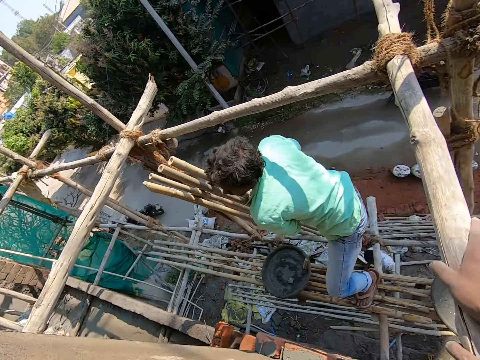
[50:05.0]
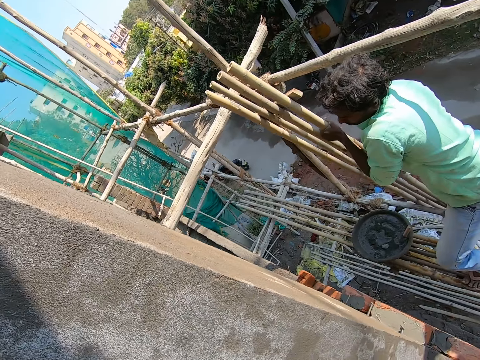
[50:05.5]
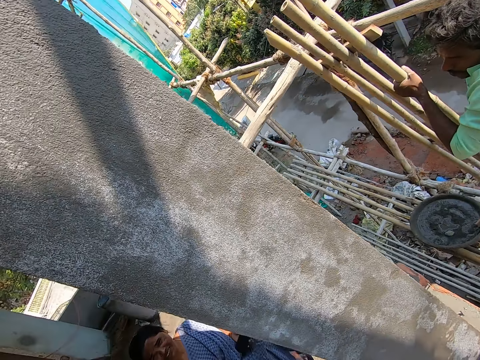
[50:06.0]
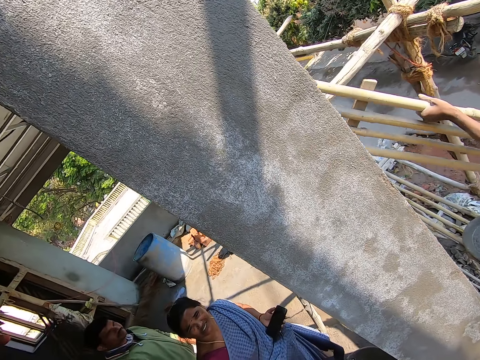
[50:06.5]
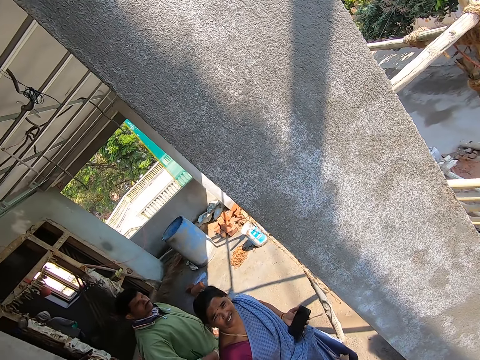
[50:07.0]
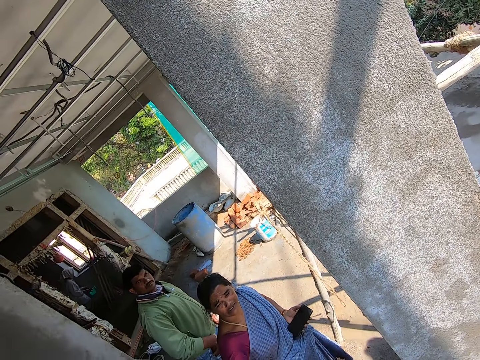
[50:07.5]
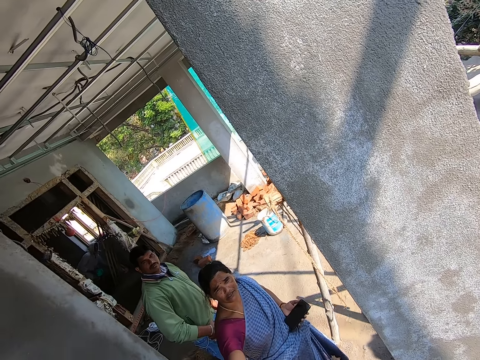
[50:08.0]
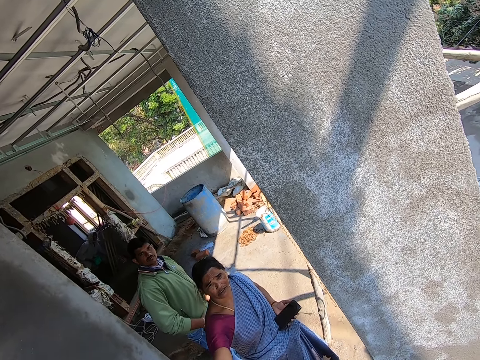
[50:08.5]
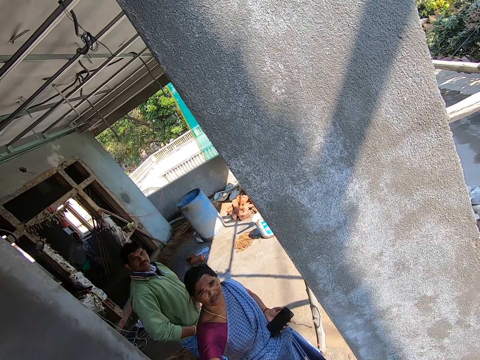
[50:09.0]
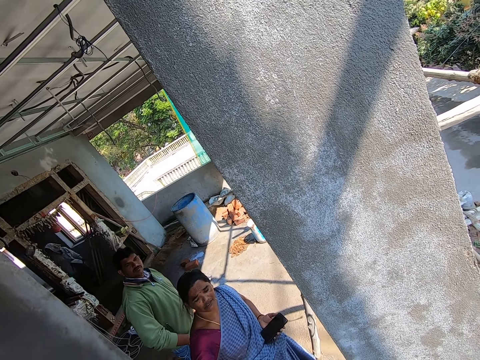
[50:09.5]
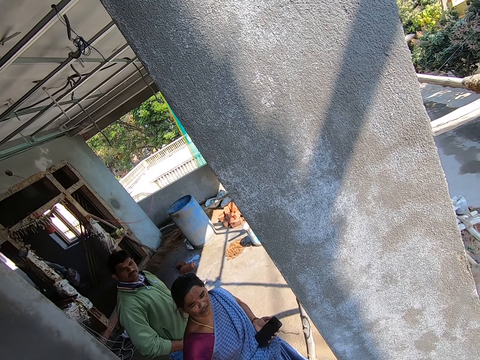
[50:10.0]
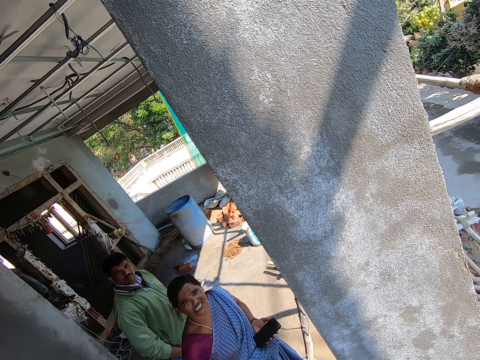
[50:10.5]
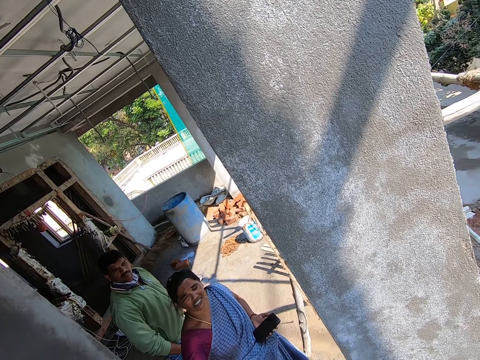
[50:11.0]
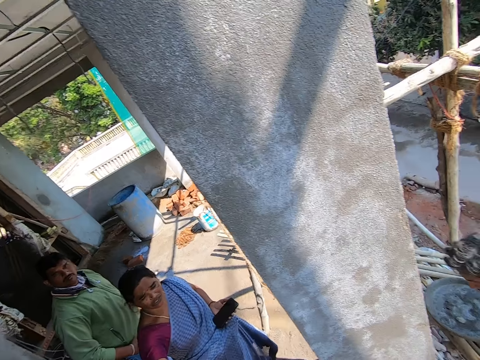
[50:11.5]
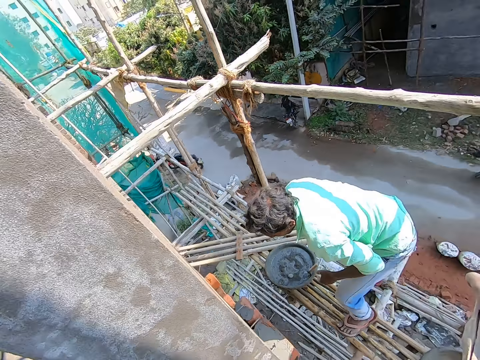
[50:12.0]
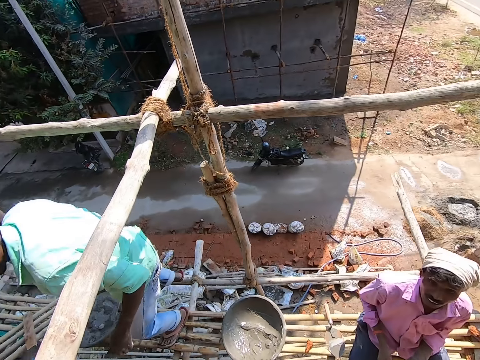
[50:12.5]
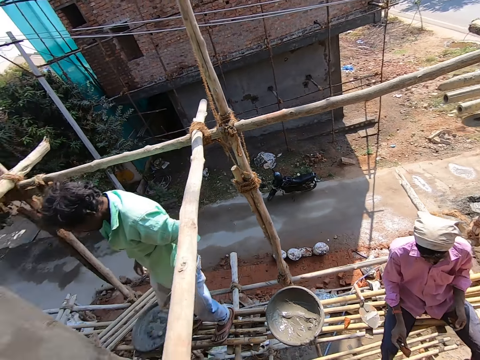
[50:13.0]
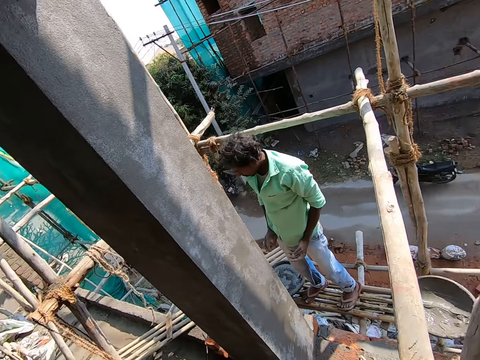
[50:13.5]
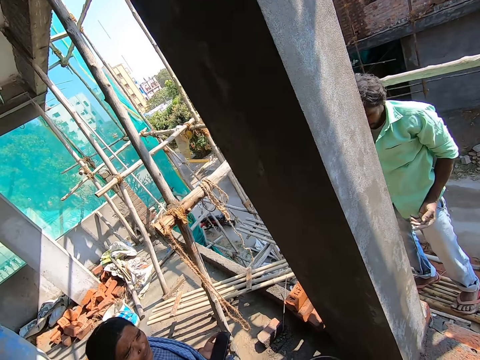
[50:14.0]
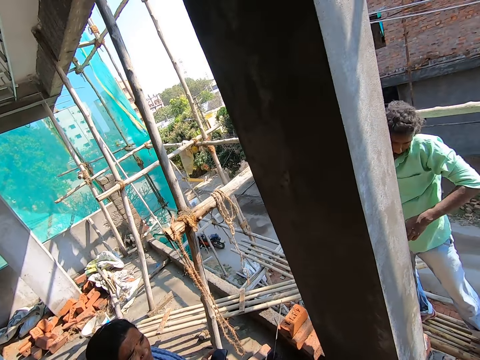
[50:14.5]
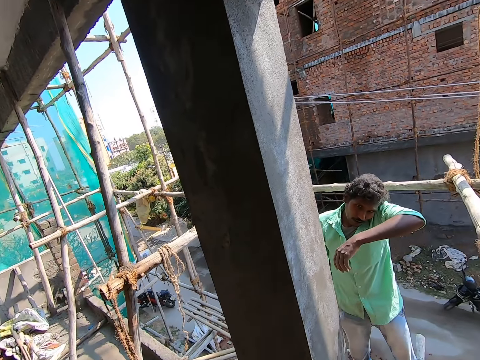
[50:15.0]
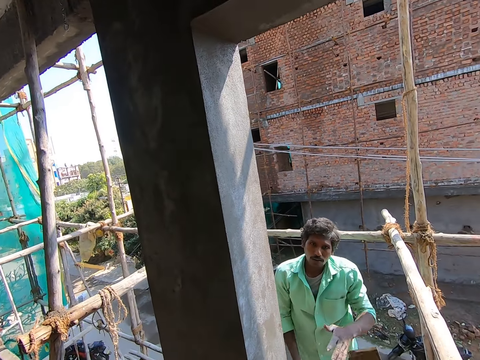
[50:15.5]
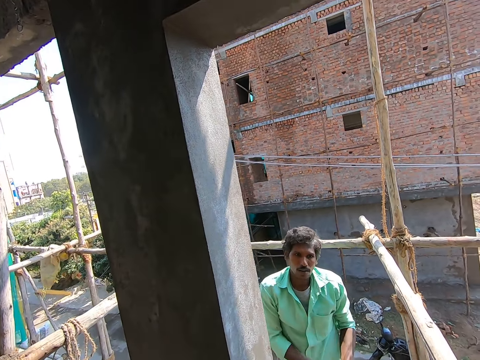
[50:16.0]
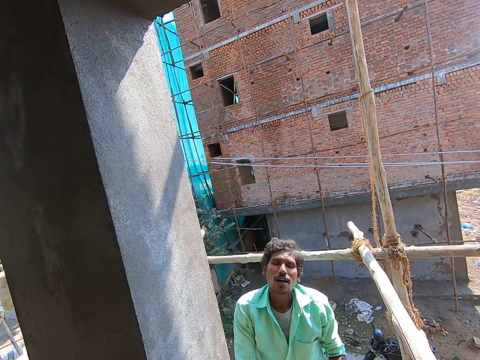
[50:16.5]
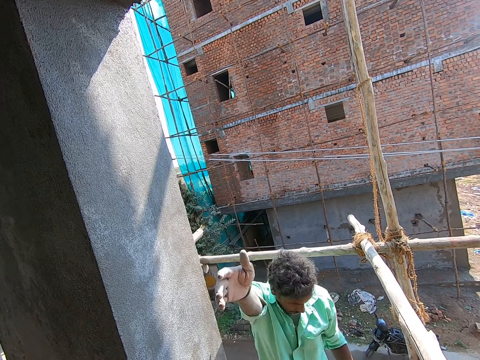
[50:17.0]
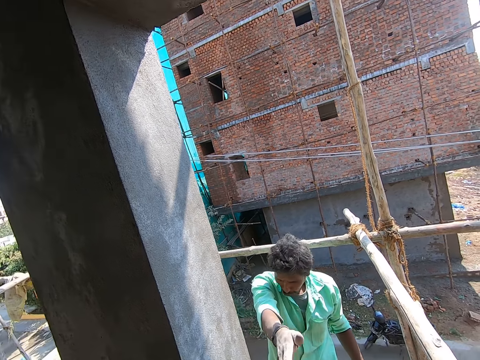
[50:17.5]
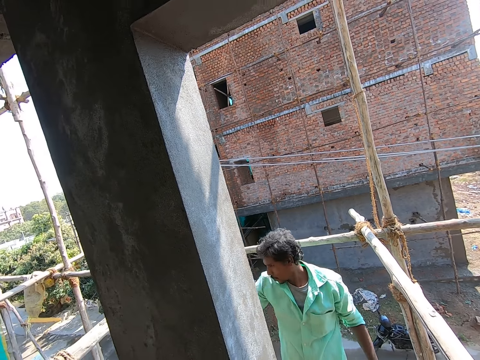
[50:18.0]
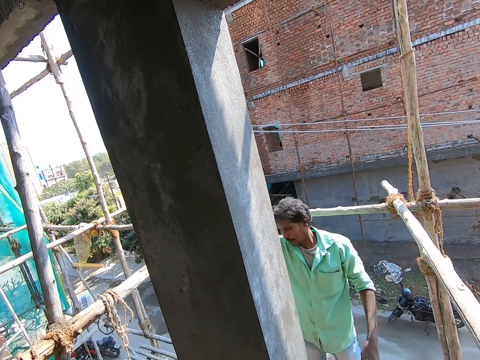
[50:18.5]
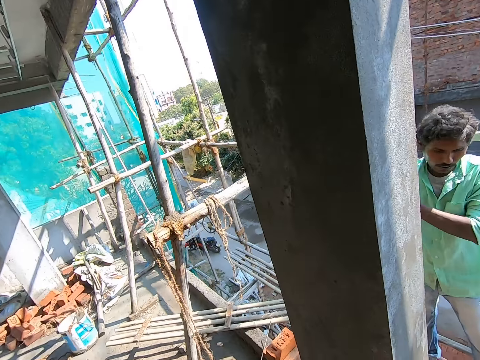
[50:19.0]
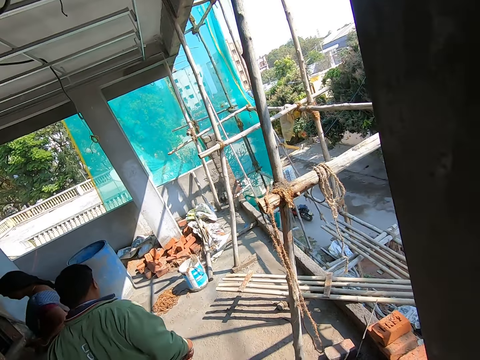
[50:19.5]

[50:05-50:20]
The man carries a wooden ladder with both hands. The camera wearer converses with a woman, the man and another man. They move around the building.

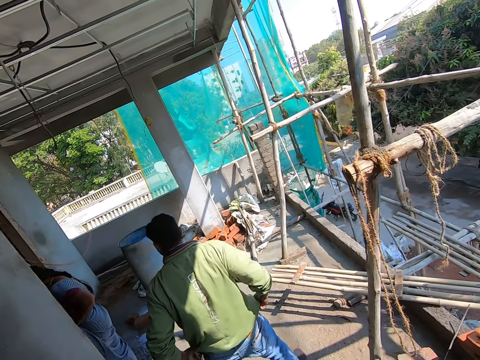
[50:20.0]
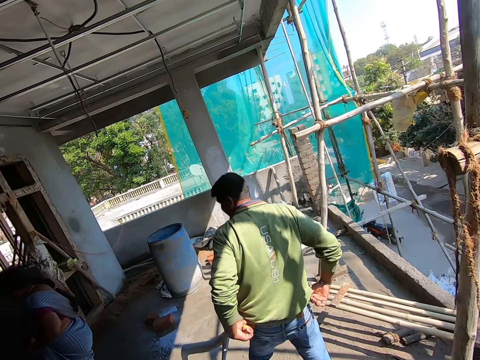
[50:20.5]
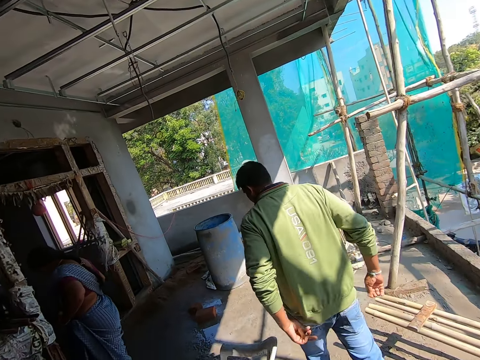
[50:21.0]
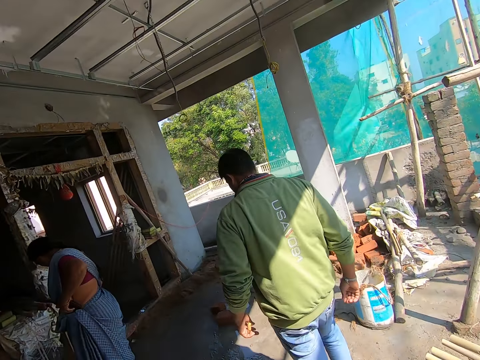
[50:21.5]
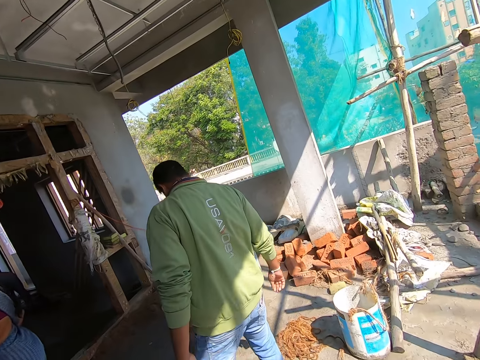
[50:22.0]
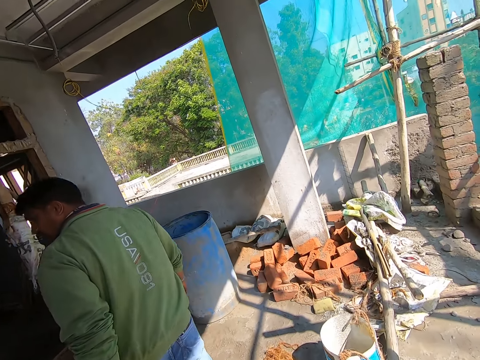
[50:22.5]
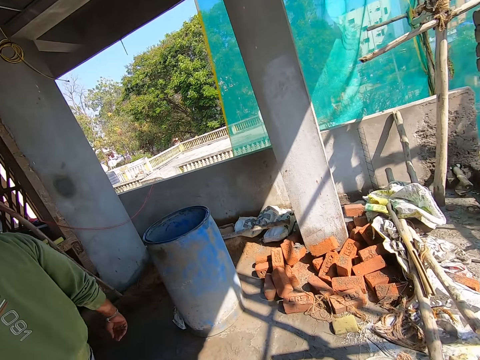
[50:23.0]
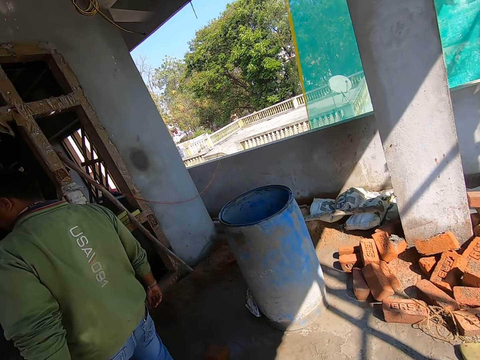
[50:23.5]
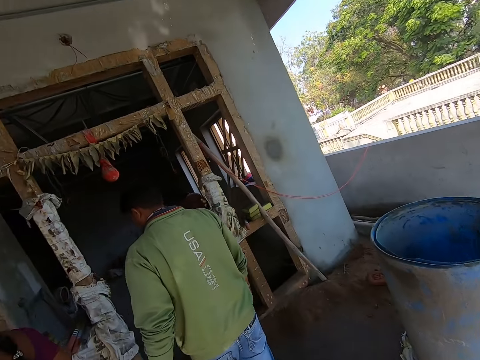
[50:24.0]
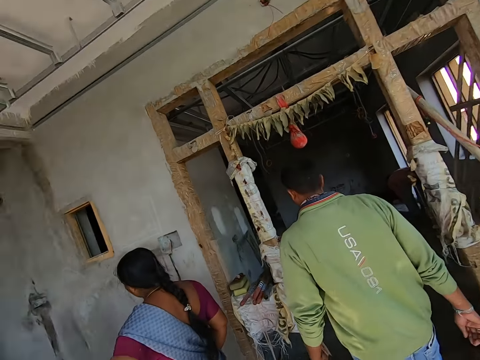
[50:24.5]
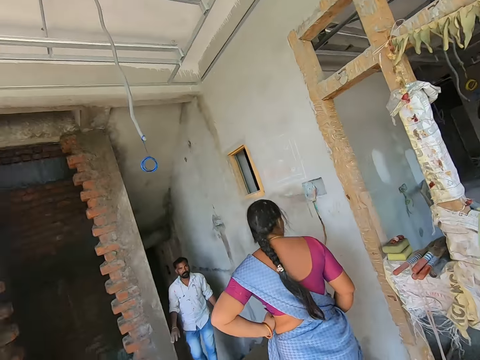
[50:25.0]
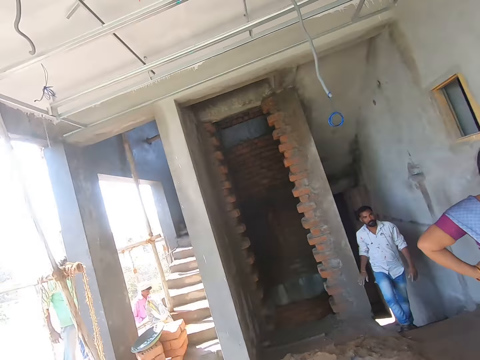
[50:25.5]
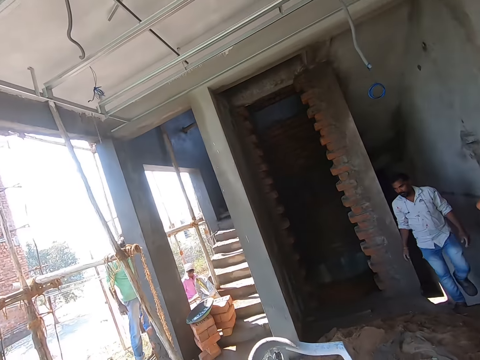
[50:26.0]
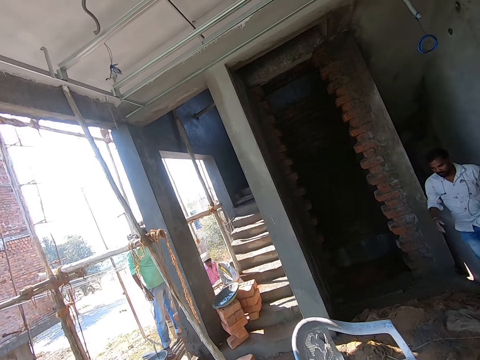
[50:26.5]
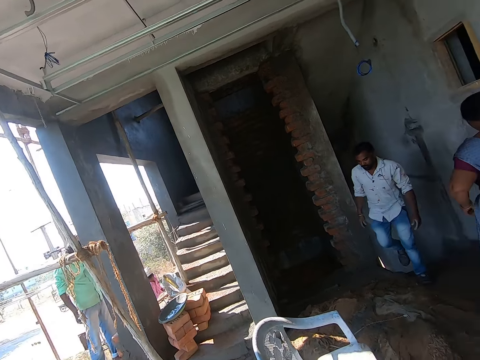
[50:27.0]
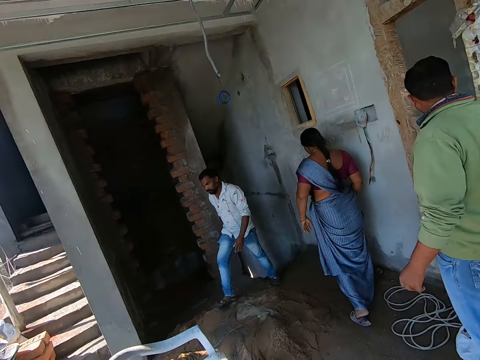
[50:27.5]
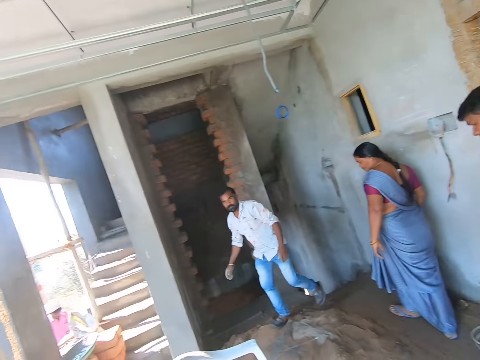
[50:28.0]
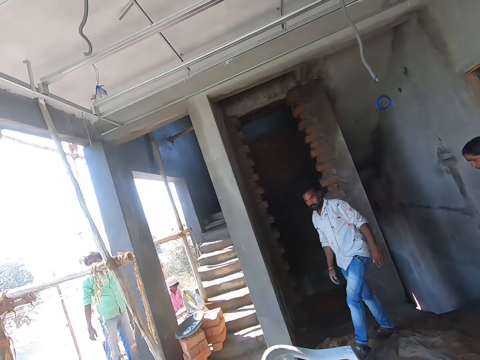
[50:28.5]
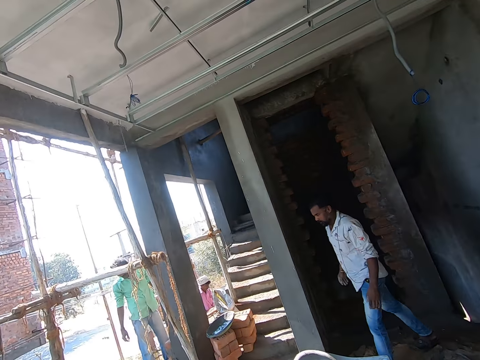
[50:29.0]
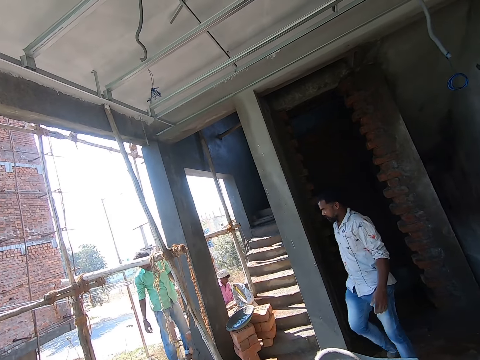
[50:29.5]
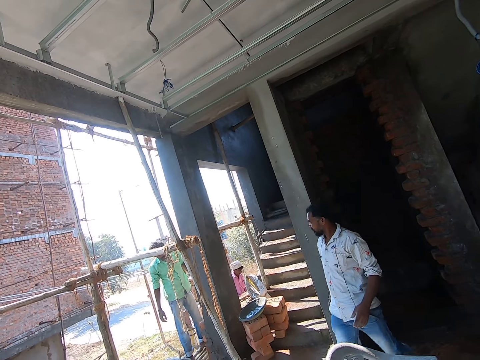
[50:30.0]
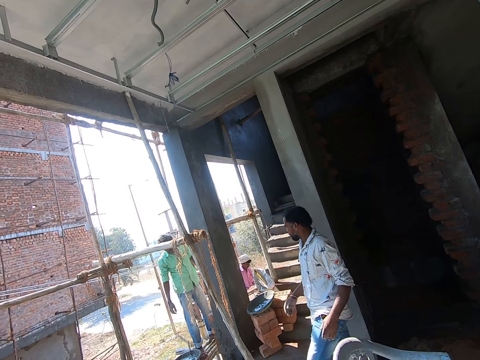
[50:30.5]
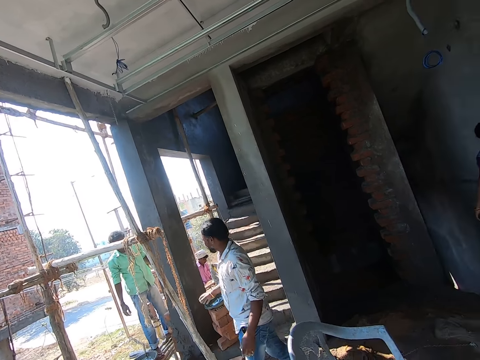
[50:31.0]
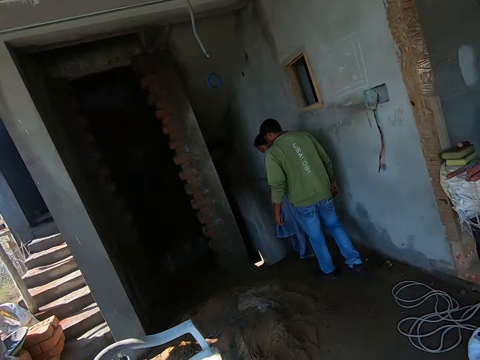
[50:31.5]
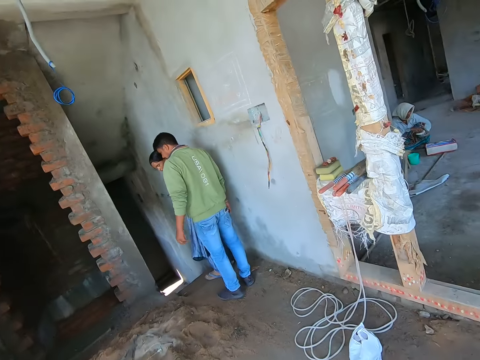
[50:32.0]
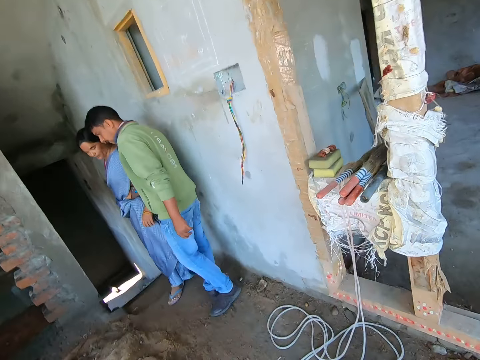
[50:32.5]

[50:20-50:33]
The camera wearer converses with a man.
